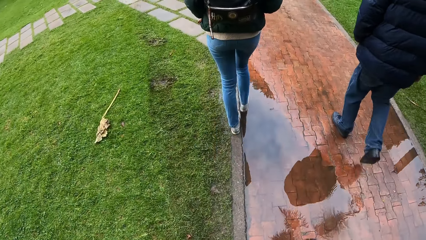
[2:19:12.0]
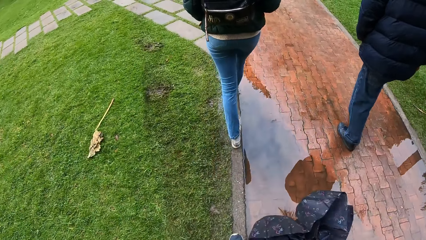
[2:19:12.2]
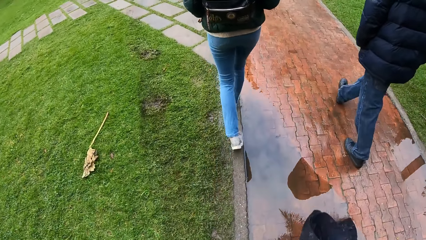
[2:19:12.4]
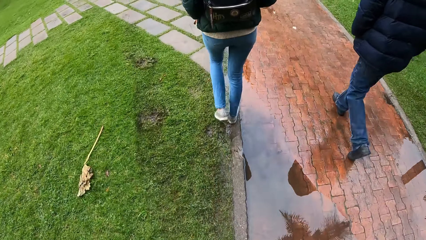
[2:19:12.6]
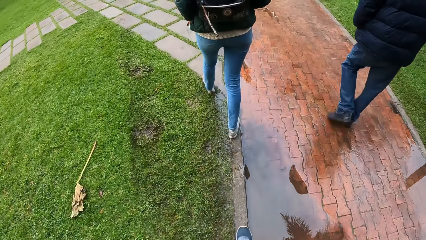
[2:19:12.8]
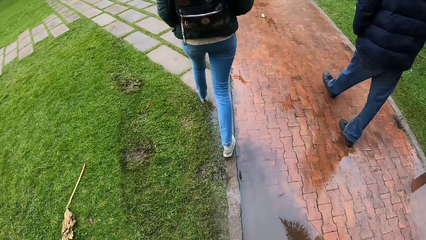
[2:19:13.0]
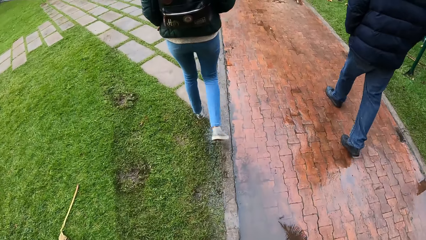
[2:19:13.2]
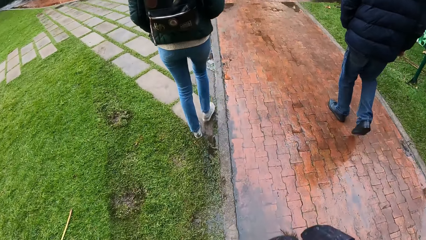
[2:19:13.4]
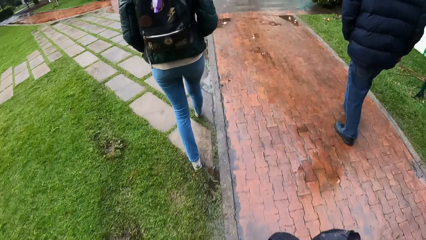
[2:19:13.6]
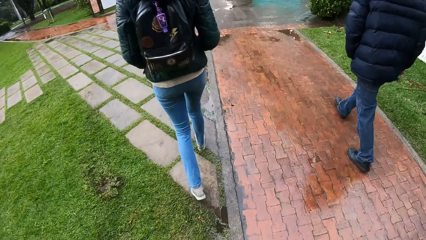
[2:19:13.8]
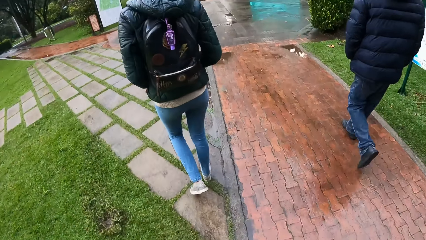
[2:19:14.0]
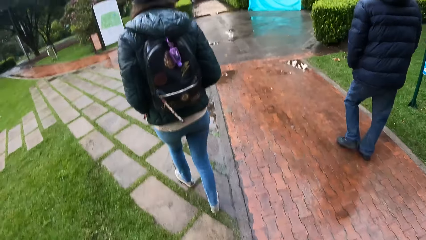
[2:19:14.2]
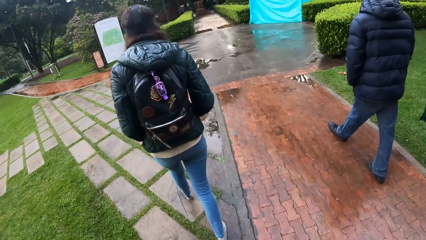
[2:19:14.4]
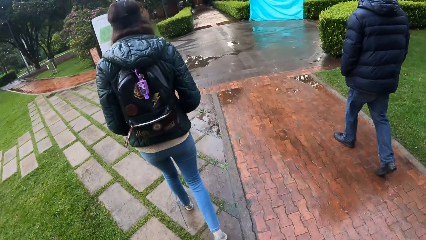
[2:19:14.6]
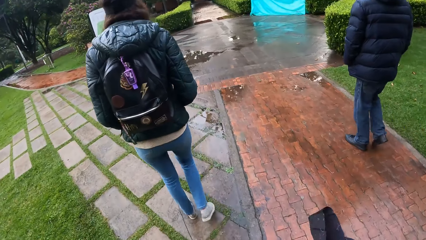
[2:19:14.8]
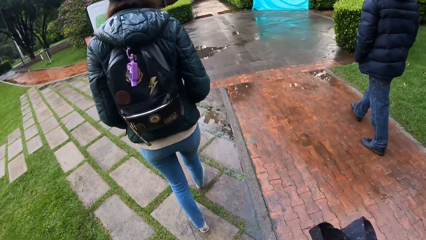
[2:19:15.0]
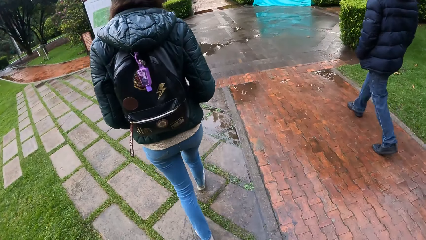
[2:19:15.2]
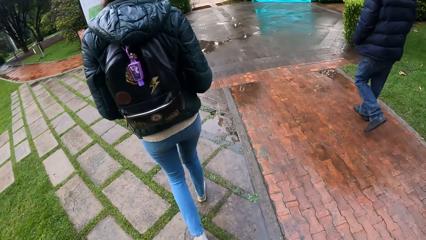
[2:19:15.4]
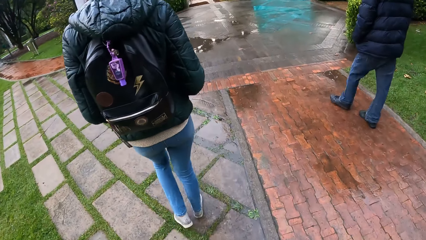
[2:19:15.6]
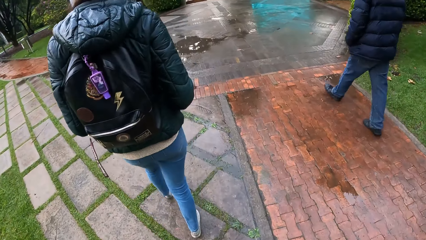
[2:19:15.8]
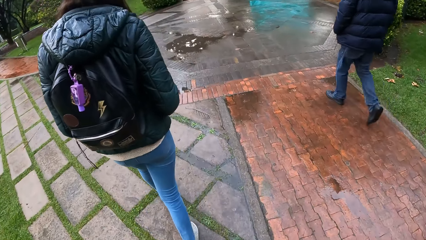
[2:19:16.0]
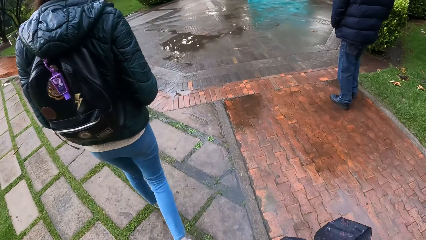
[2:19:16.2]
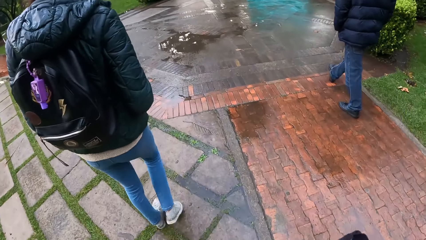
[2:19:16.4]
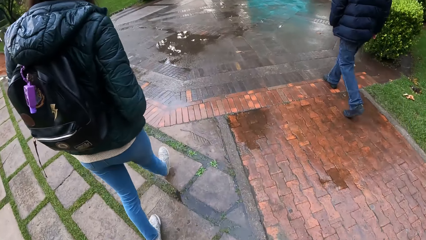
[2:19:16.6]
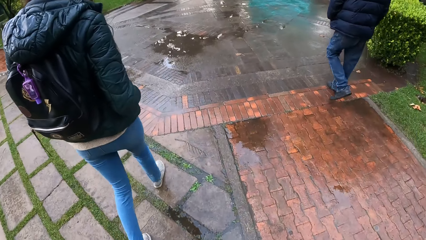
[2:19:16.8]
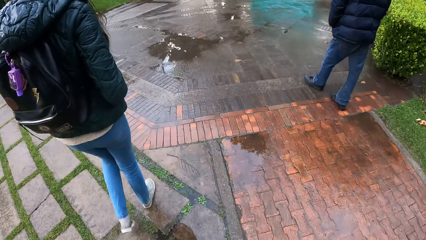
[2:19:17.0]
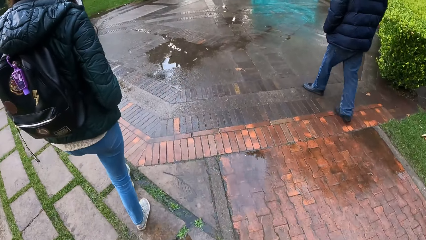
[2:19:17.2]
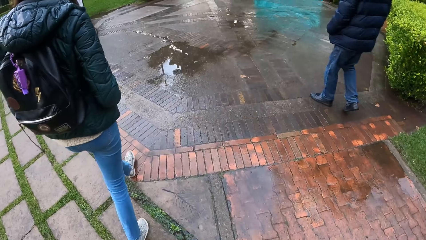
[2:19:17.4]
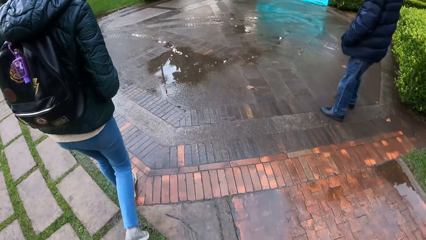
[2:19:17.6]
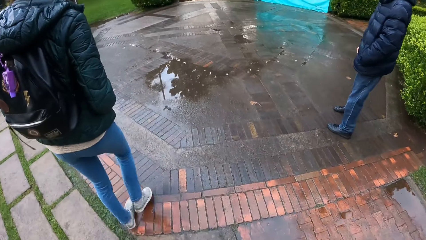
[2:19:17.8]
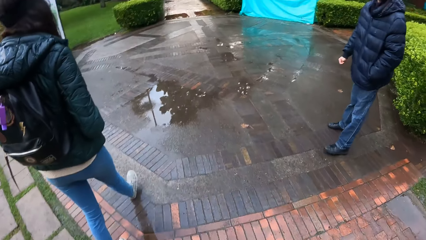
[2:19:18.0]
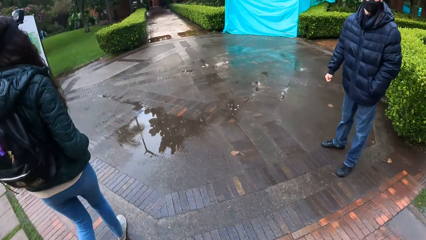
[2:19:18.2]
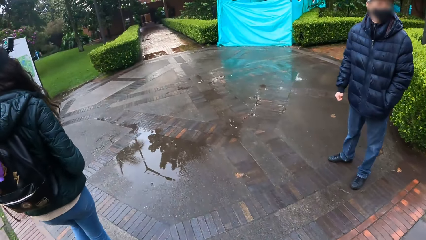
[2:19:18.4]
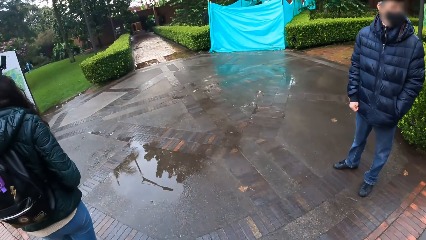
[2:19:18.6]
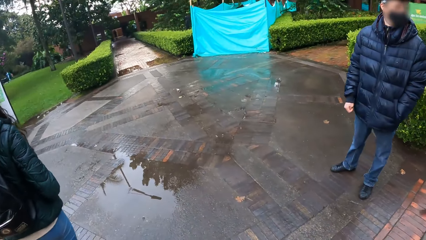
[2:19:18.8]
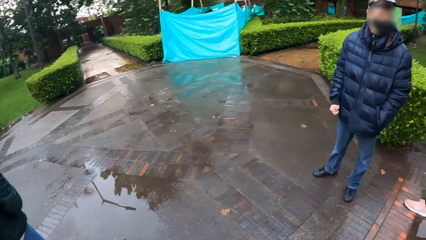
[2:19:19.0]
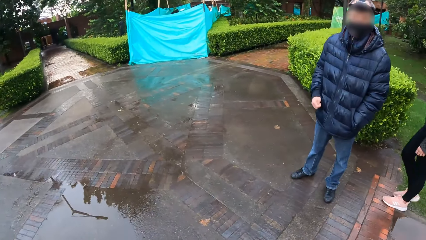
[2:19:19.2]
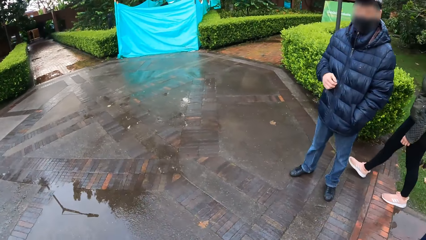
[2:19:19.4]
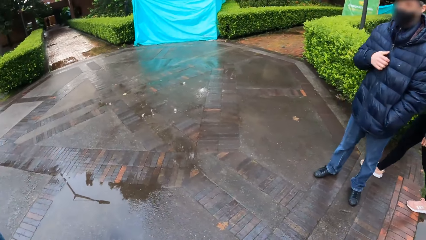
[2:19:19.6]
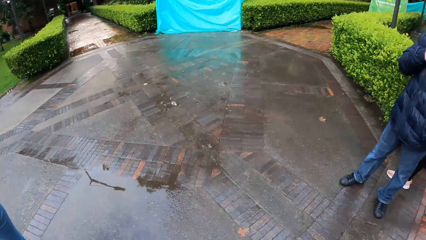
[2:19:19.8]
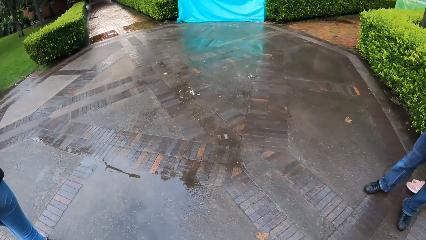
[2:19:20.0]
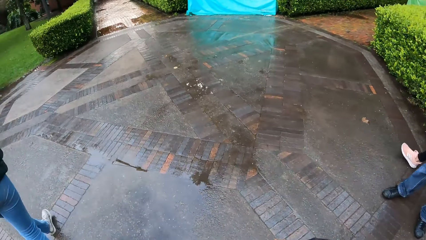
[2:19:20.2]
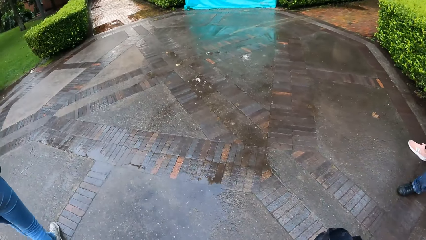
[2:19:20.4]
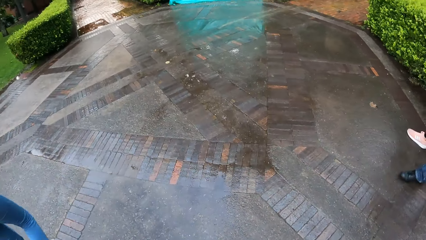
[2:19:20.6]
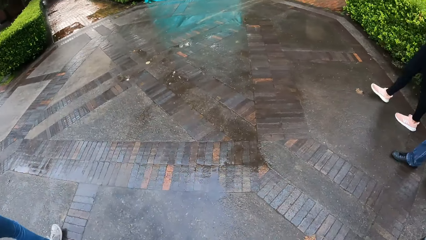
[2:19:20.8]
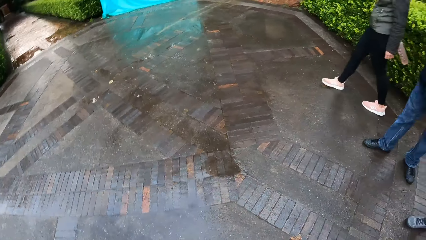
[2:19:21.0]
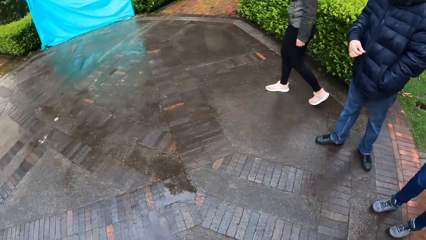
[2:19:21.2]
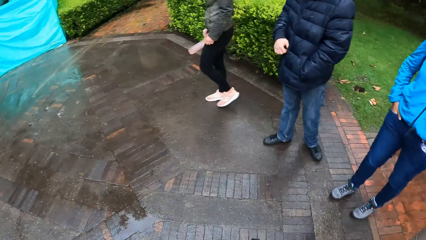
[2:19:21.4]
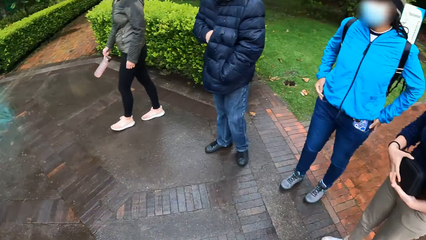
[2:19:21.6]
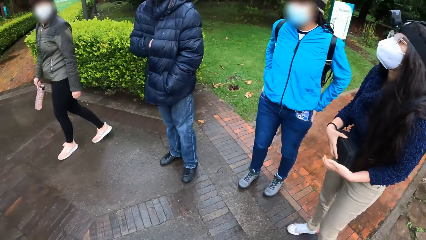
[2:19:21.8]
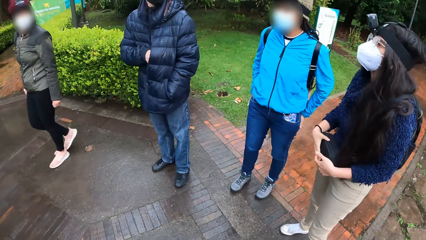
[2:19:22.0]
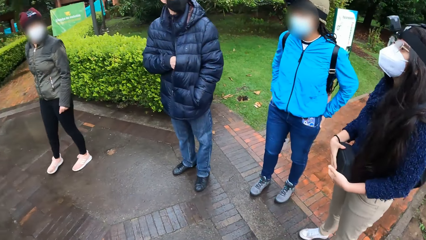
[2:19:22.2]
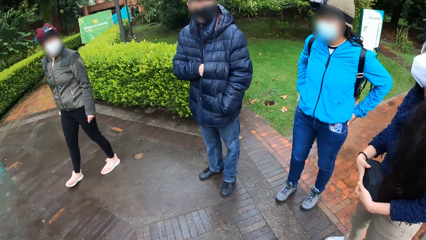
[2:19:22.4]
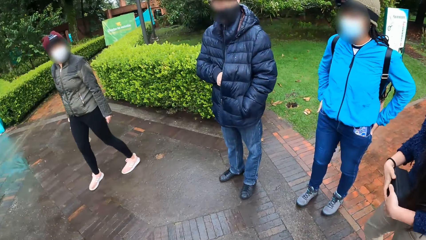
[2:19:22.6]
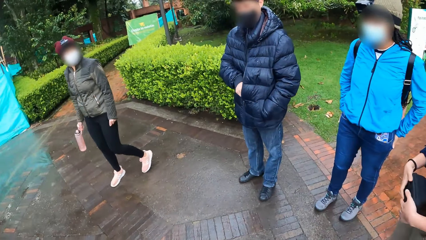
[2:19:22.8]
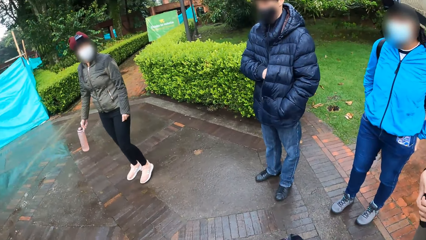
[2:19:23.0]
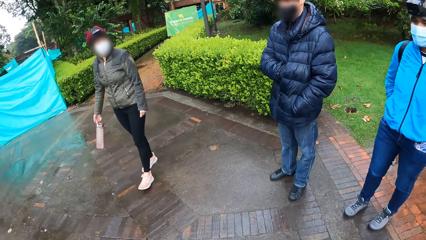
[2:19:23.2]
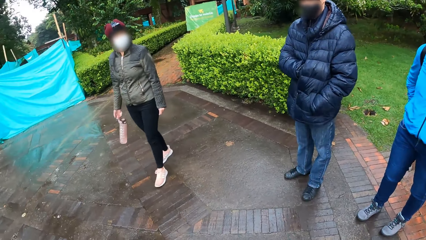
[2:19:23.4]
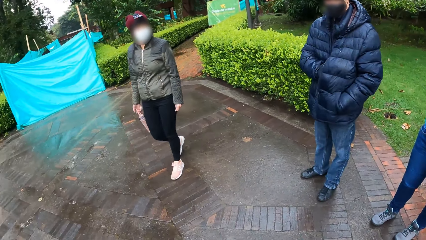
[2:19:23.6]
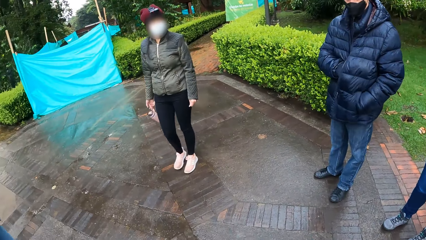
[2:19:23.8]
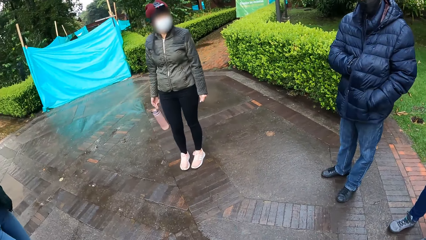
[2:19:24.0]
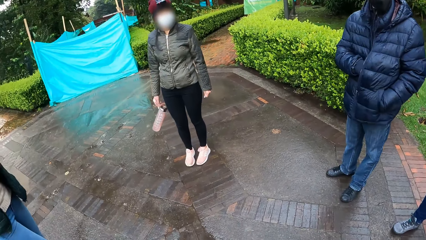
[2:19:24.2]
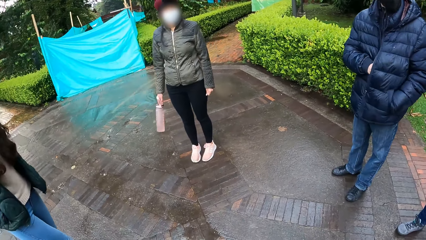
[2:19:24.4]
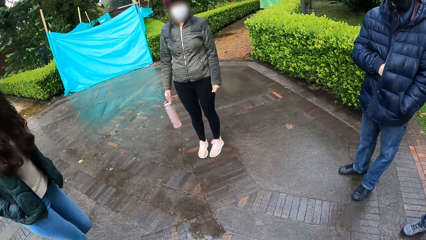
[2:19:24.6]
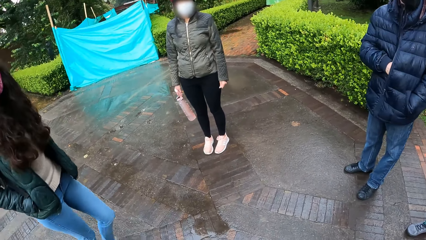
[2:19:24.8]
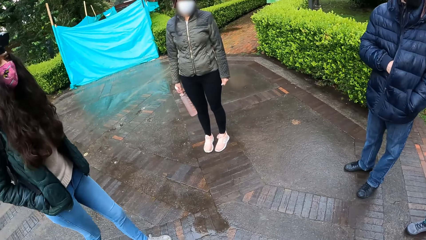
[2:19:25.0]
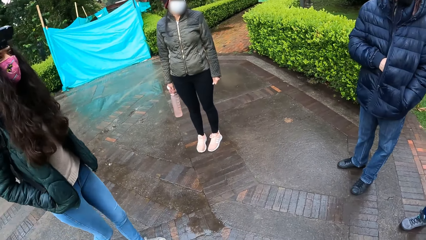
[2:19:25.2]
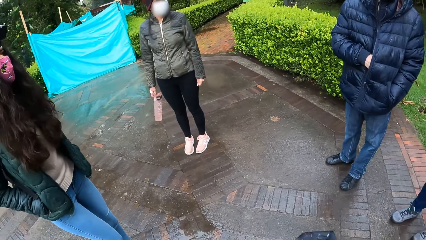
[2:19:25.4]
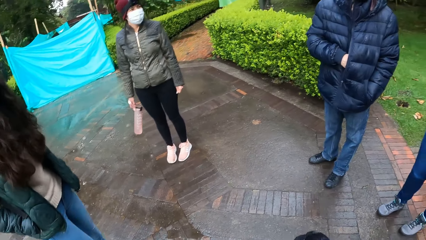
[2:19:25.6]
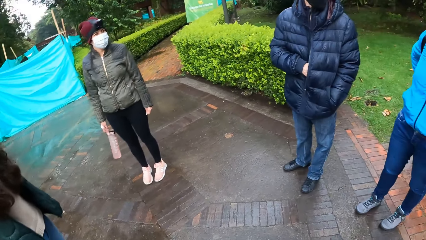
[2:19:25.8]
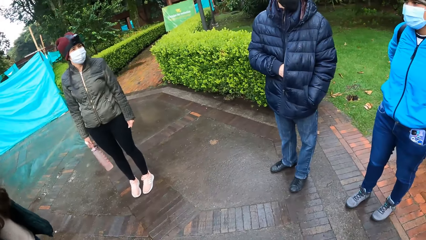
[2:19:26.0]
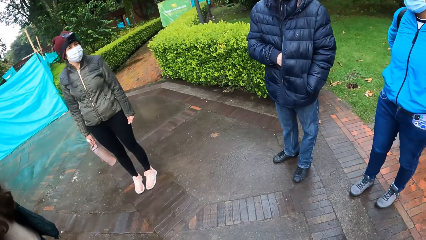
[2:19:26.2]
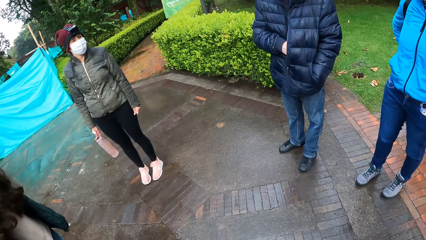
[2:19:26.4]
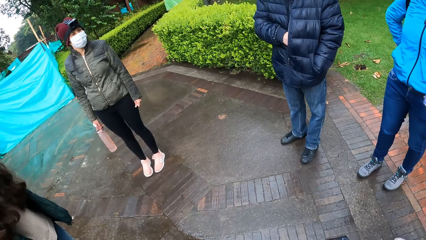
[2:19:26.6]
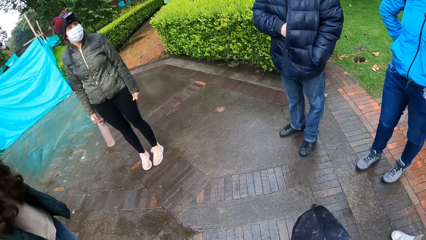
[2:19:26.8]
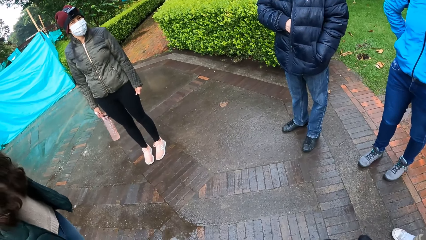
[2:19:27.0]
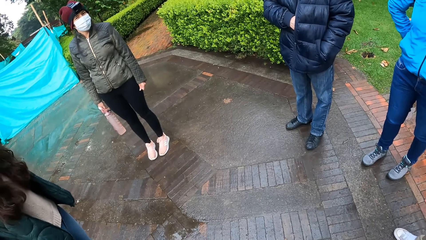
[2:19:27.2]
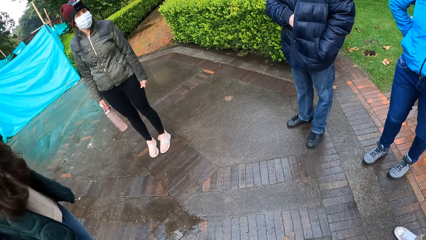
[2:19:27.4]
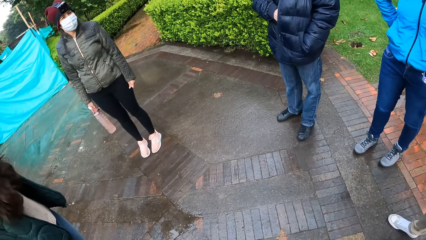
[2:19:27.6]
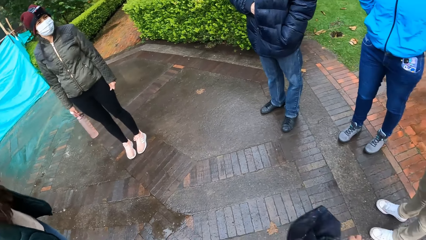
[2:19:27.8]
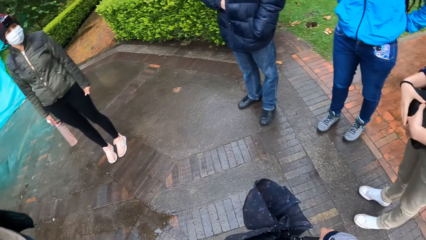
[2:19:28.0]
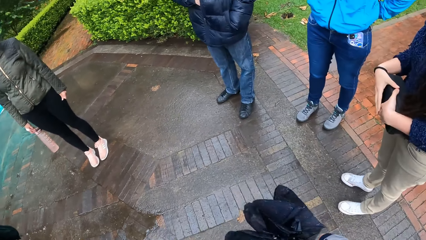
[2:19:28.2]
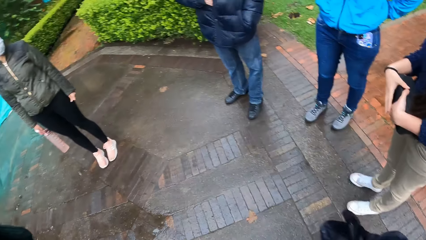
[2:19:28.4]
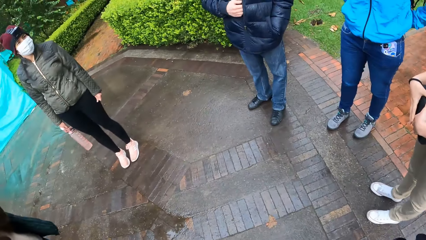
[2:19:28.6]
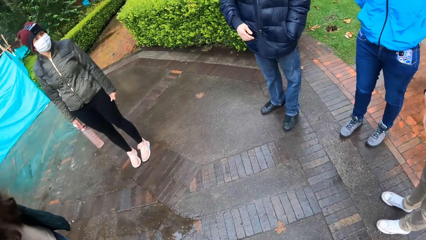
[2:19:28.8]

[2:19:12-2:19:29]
The camera wearer interacts with a group of people. They look at four people.
